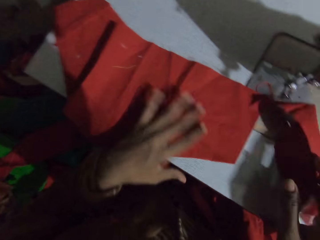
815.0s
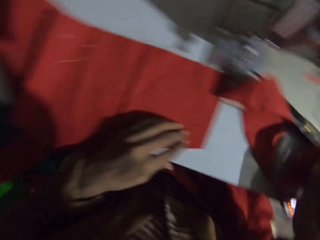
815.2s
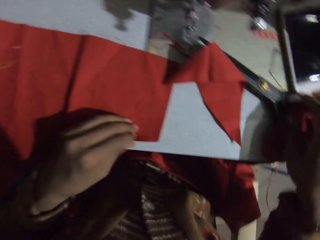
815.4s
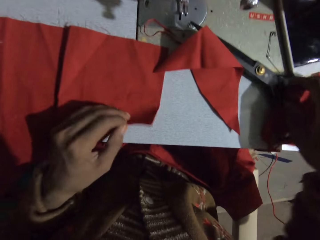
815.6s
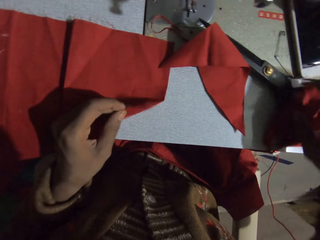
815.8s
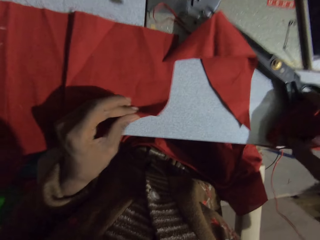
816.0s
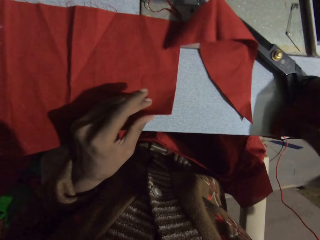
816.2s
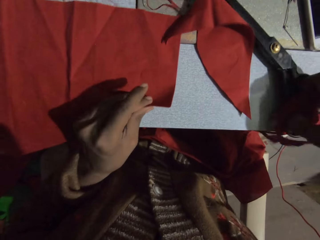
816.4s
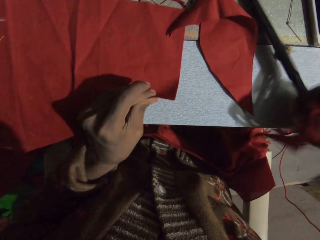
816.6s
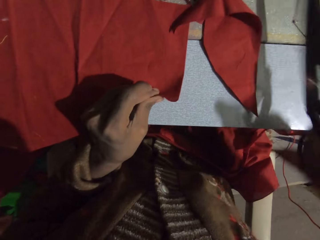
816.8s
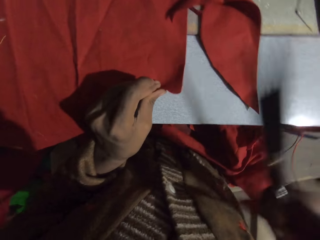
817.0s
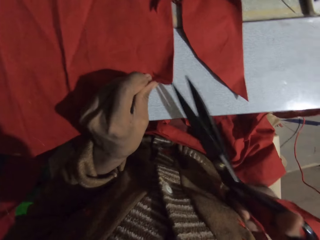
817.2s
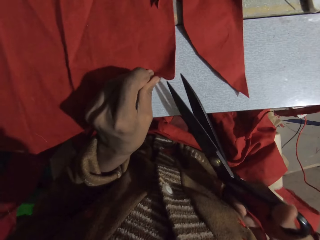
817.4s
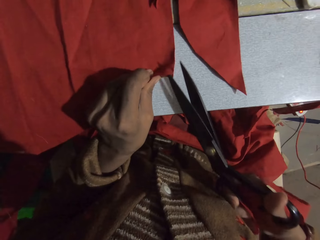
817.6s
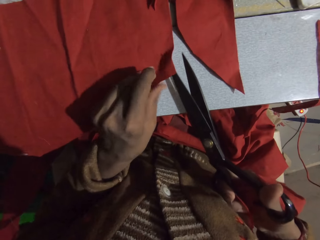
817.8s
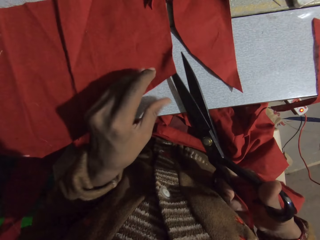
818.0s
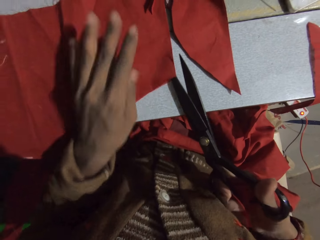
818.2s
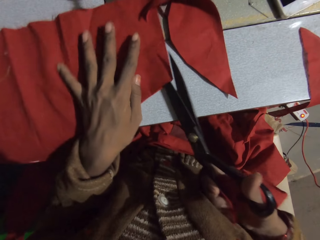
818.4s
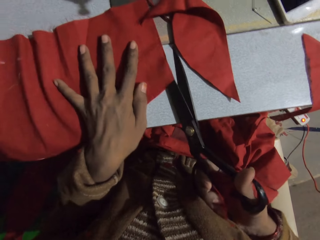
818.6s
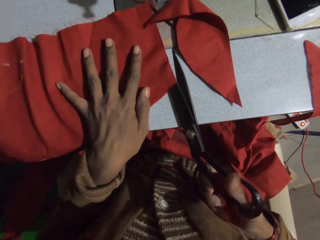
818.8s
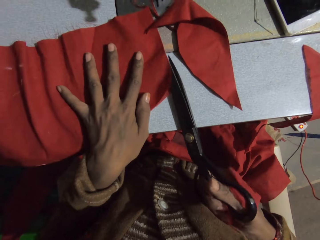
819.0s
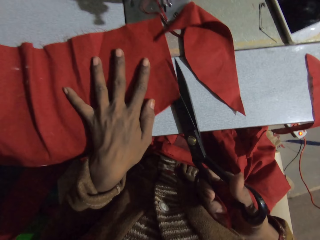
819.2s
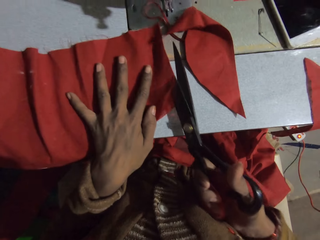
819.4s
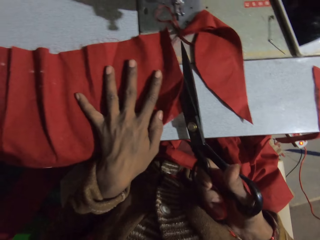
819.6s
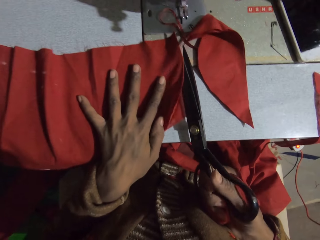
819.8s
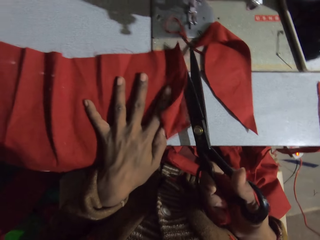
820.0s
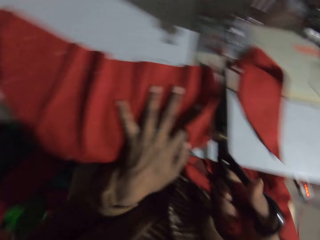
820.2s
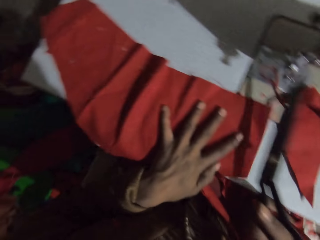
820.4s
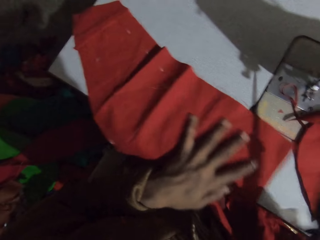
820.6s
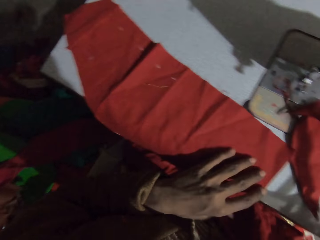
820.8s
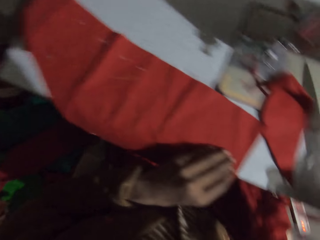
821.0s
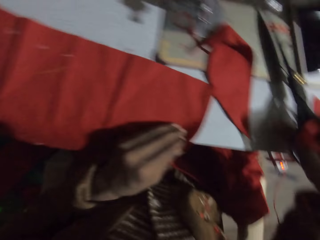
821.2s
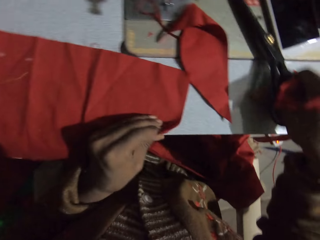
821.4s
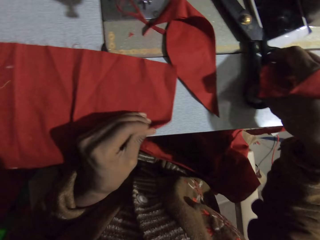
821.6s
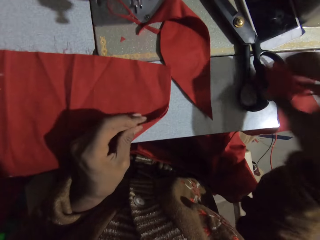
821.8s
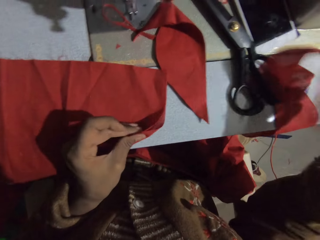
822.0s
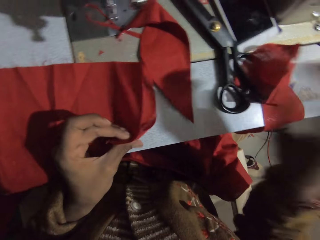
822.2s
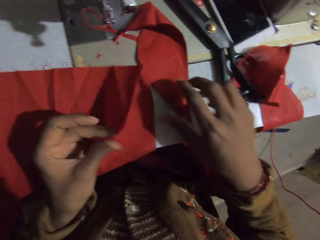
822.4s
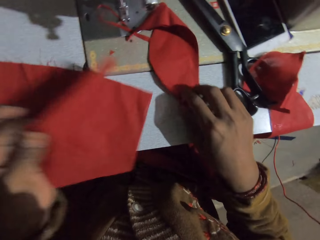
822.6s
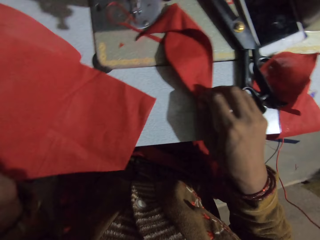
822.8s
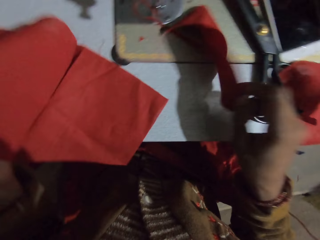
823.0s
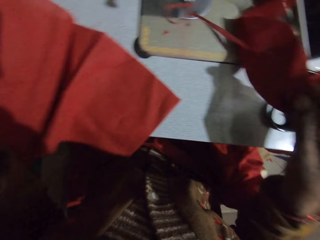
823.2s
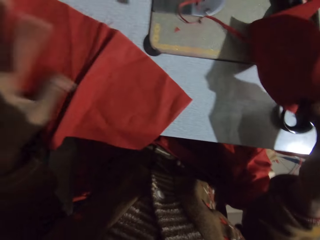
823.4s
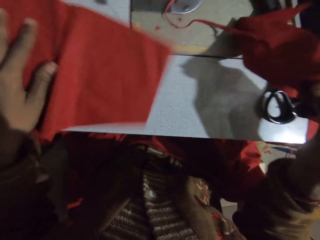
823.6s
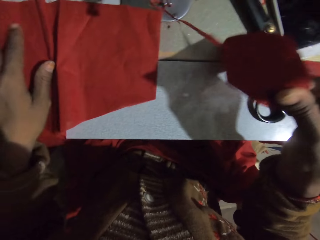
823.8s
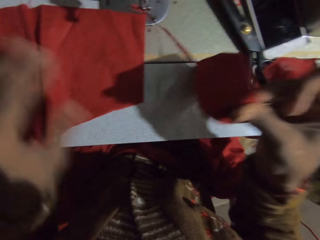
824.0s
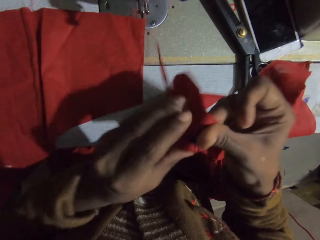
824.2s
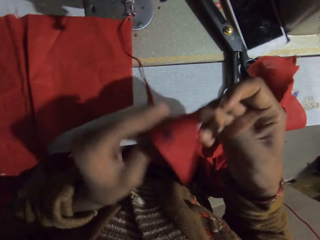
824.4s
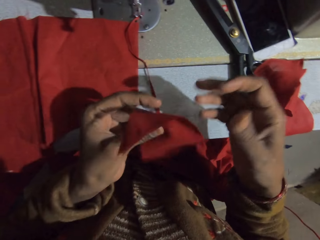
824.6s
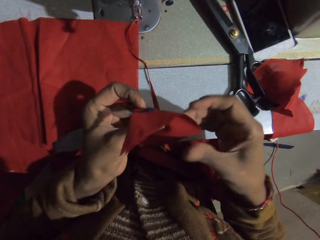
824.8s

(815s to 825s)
The camera wearer puts the cloth on the table. They pick up a scissor from the sewing machine. They hold the cloth. They cut the cloth with the scissor. They separate the fabrics. They pick up the piece of cloth.

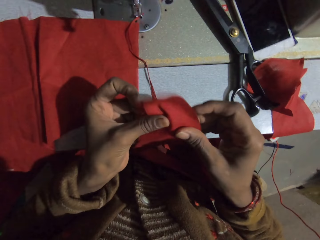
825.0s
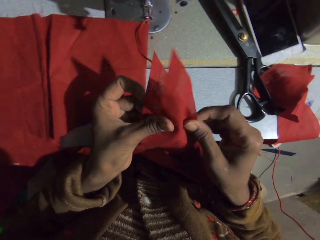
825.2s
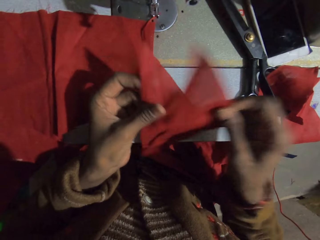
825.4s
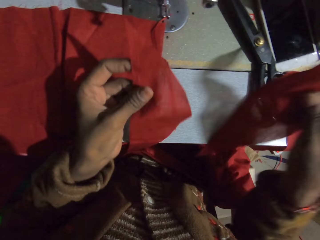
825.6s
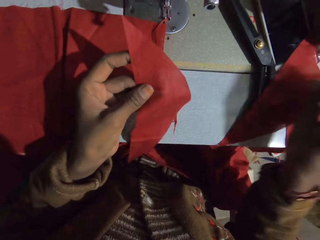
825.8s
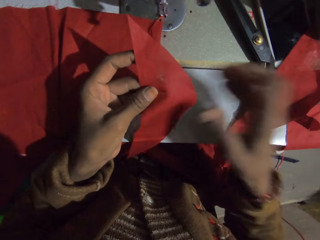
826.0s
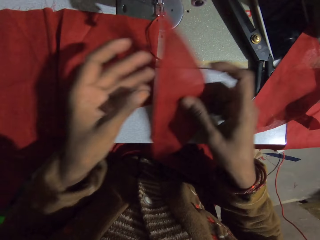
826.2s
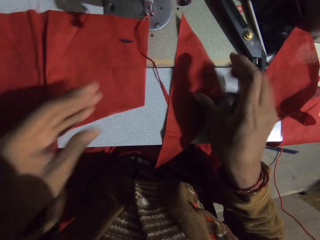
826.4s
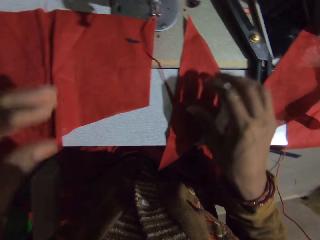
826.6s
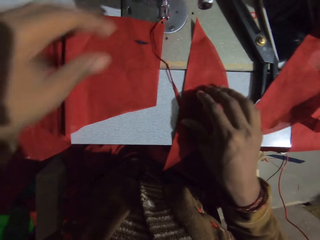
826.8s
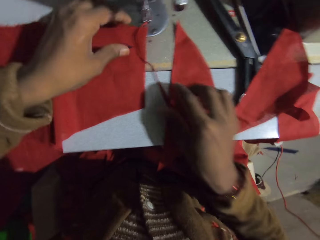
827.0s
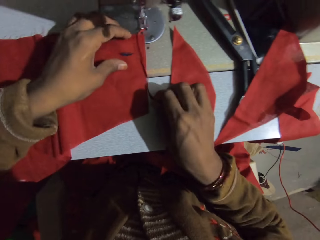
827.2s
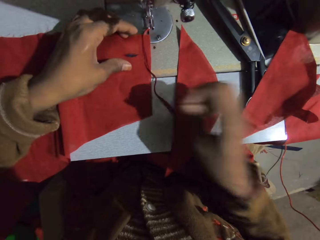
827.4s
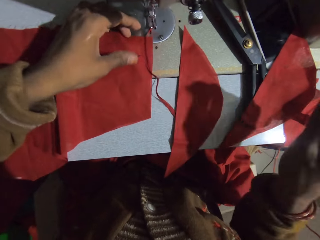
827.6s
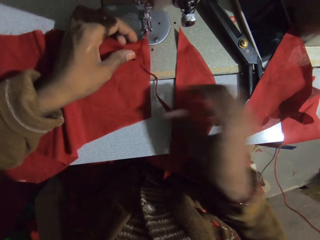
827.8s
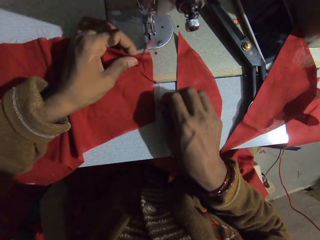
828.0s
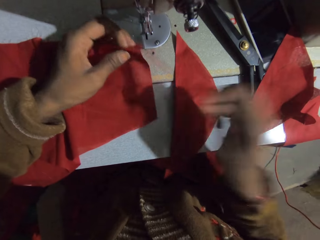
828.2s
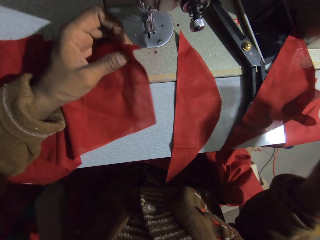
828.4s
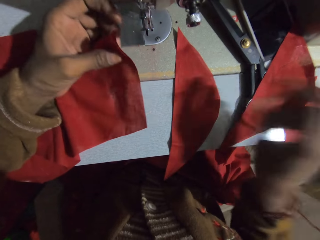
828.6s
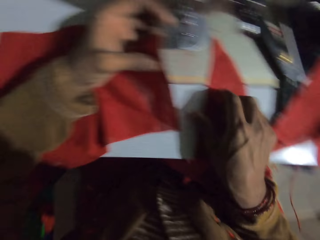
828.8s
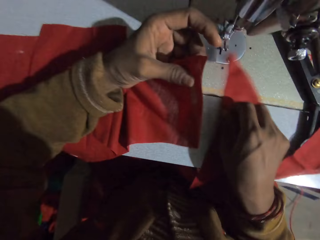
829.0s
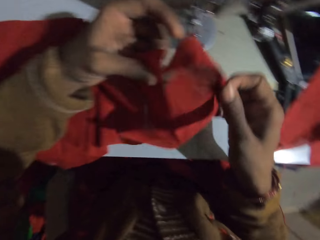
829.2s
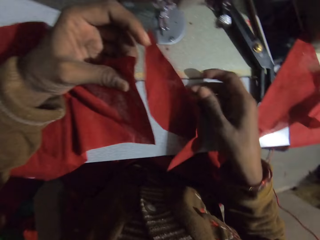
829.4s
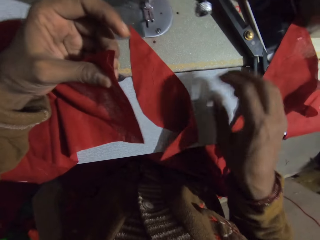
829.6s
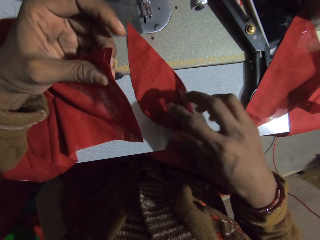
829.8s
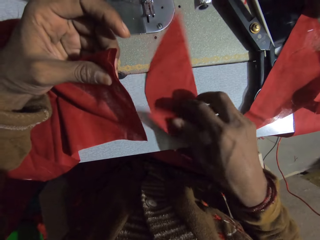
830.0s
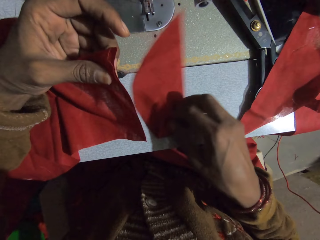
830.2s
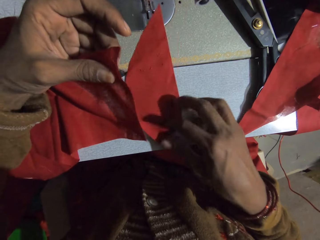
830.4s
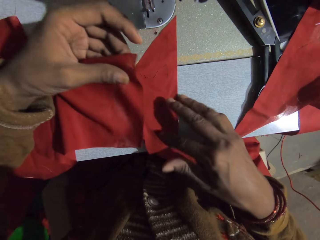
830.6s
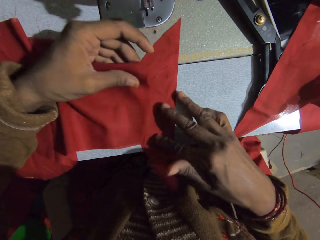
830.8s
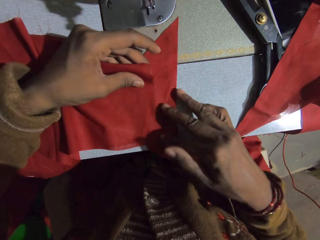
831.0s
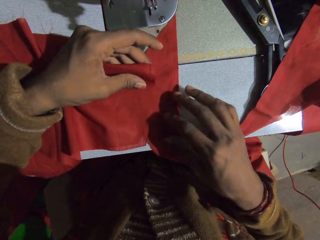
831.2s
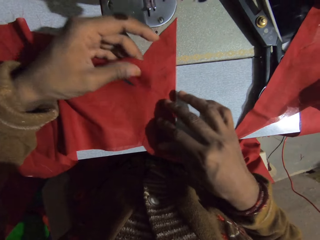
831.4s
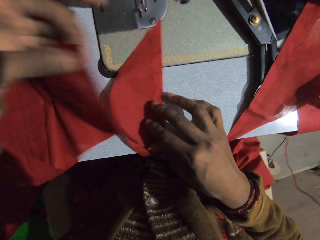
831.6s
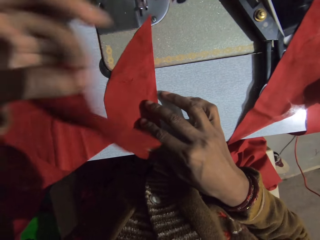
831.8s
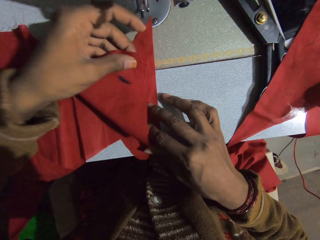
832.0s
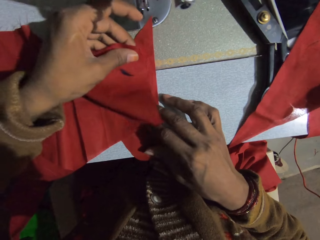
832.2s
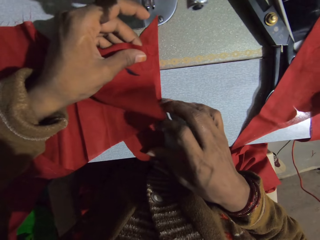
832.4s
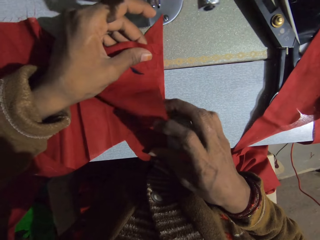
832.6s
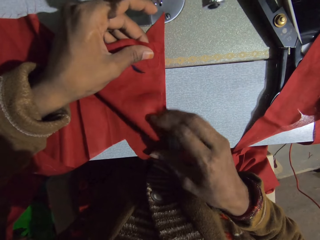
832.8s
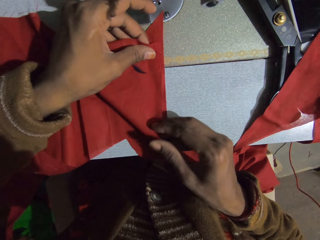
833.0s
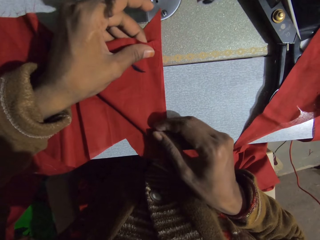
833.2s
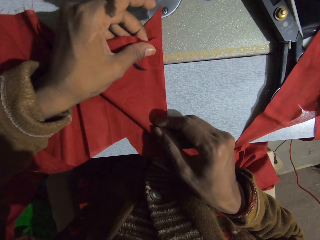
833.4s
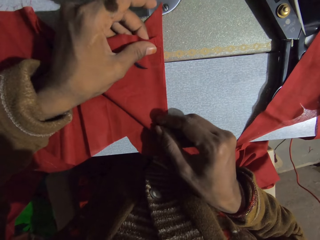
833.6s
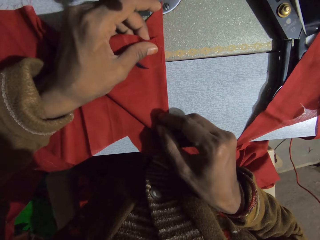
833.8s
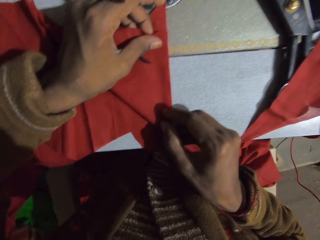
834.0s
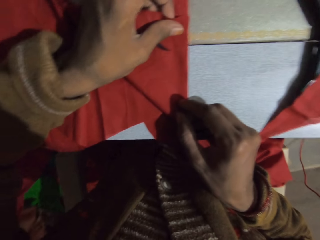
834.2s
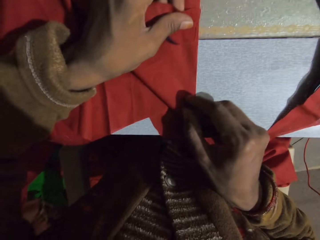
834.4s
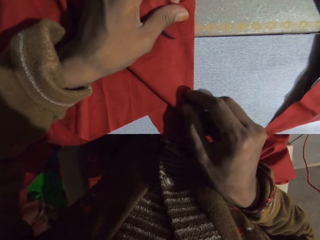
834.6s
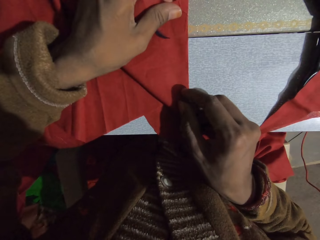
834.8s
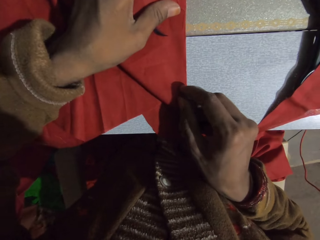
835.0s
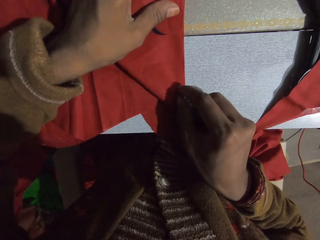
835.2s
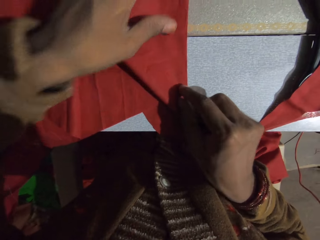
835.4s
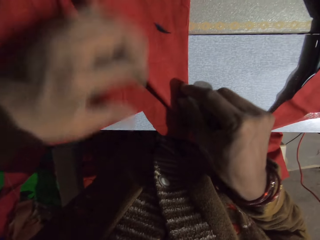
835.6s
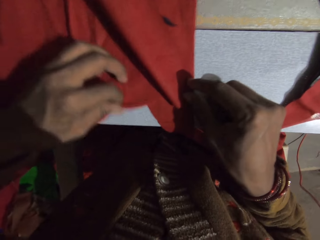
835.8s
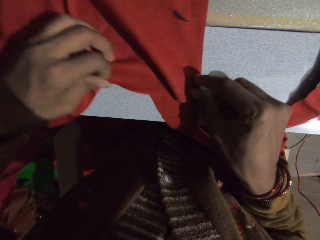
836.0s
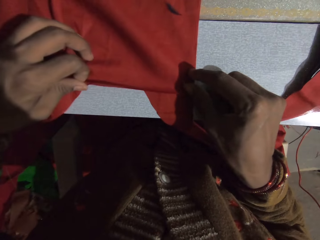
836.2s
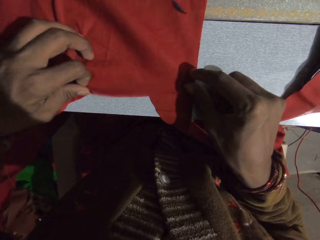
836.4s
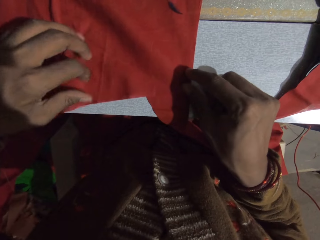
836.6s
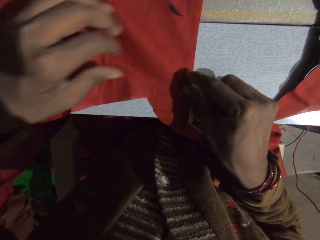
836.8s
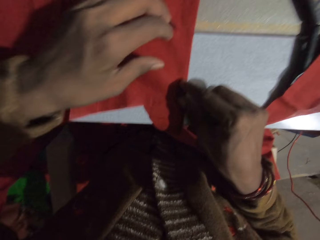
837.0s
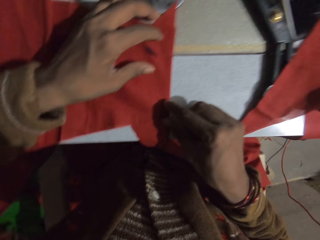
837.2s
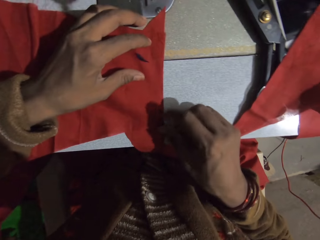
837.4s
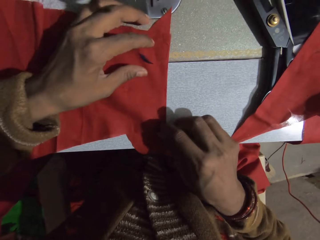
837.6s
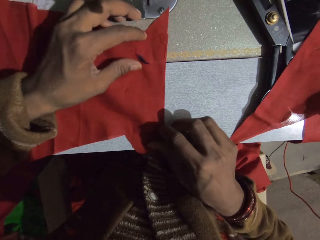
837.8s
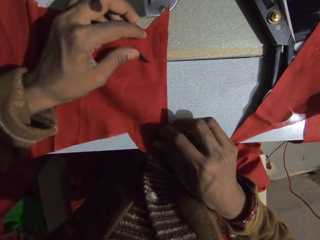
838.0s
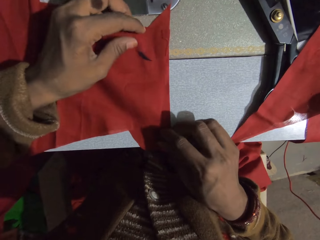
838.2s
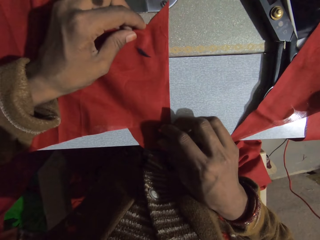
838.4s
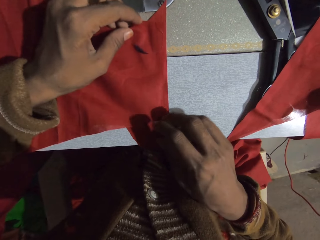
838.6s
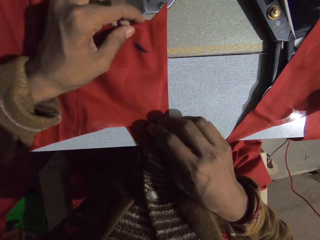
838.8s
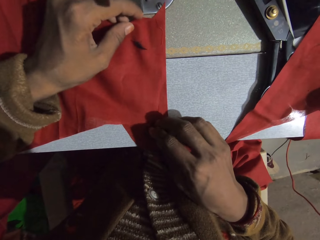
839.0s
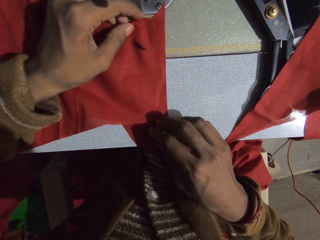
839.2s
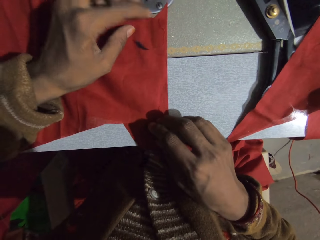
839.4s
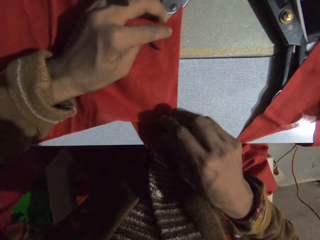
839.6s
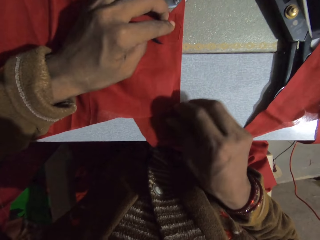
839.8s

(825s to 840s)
The camera wearer drops a piece of cloth. They drop a piece of cloth again. They remove a piece of cloth. They turn the piece of cloth. They place down the piece of cloth. They place the cloth on the piece of cloth.
